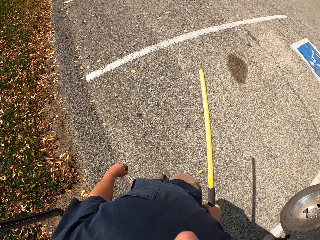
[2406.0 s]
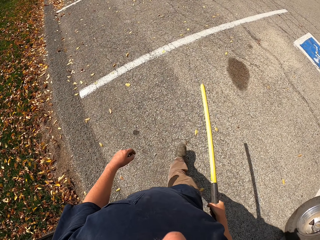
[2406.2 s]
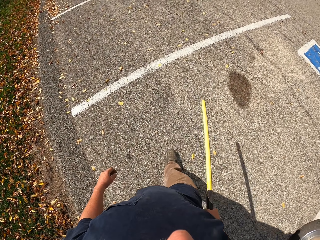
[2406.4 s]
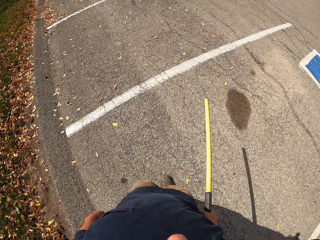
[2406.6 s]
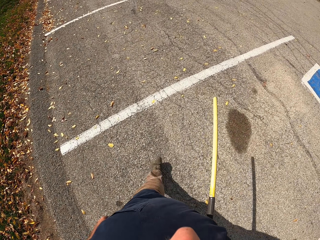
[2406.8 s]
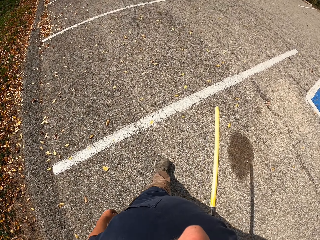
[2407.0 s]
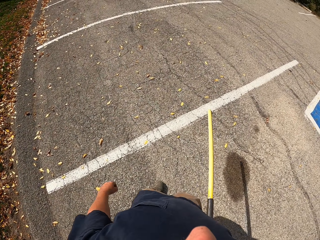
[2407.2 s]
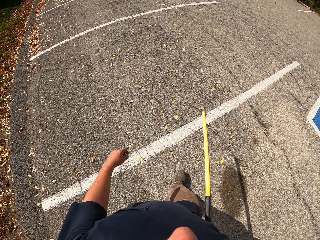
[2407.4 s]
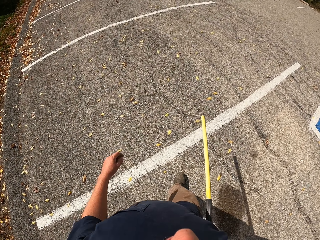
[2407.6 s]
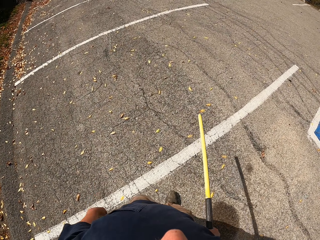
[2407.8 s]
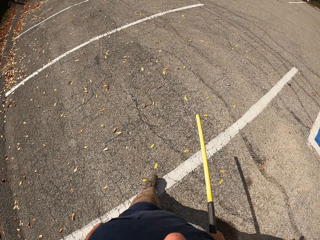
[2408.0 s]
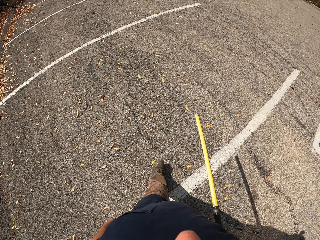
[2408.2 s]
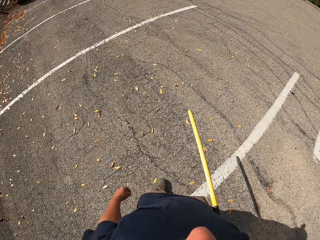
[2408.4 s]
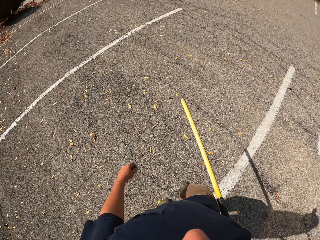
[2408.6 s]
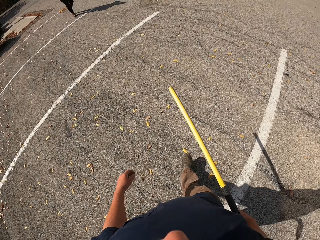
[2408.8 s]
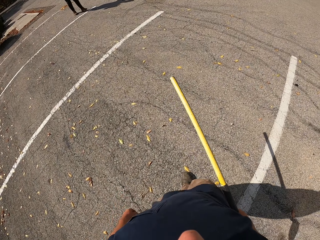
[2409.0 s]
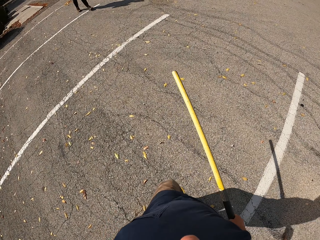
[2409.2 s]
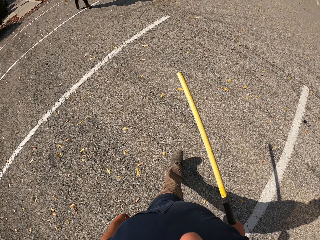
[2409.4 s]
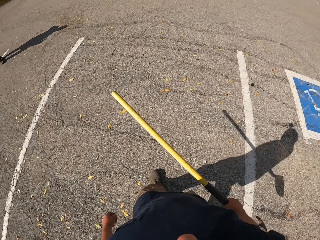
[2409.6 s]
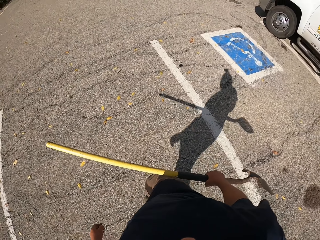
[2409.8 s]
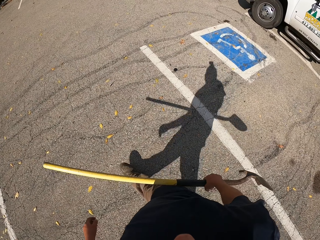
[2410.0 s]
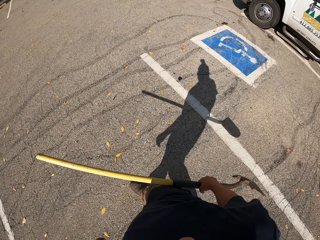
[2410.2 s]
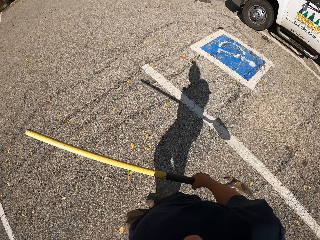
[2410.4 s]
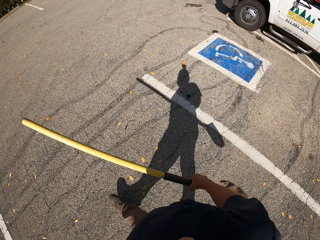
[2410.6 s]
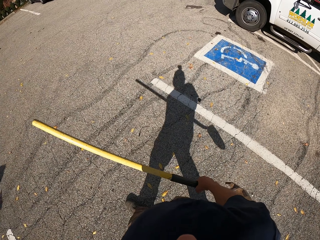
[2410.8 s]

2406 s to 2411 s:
The camera wearer walks on the road.

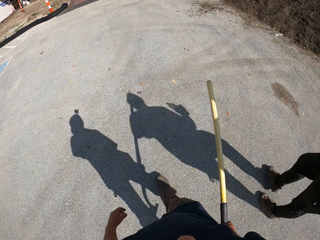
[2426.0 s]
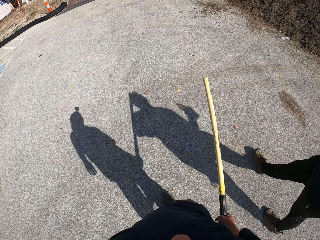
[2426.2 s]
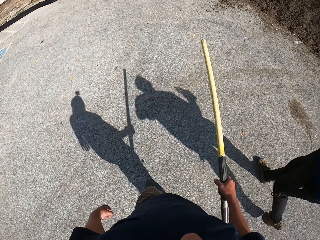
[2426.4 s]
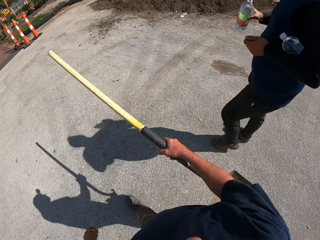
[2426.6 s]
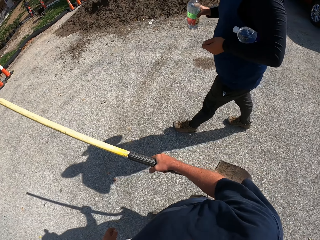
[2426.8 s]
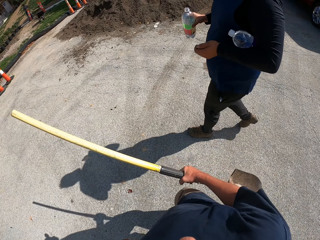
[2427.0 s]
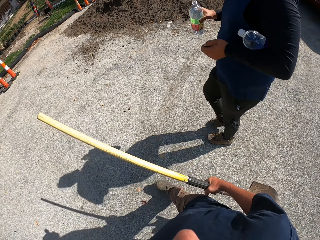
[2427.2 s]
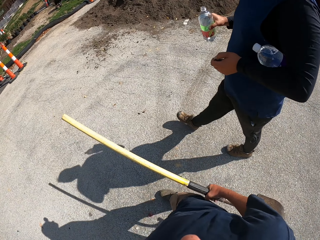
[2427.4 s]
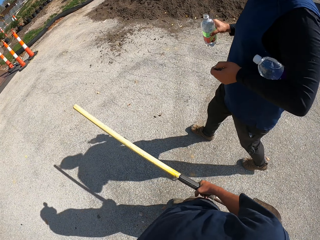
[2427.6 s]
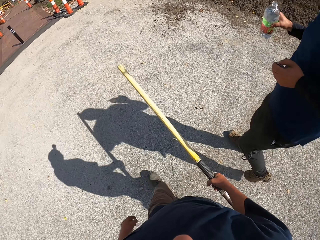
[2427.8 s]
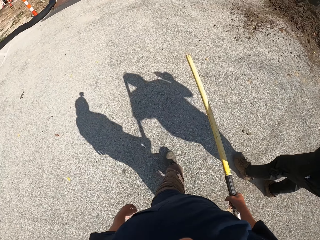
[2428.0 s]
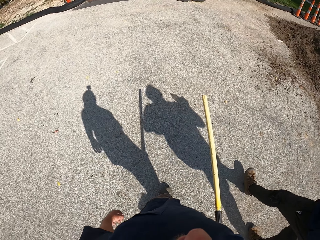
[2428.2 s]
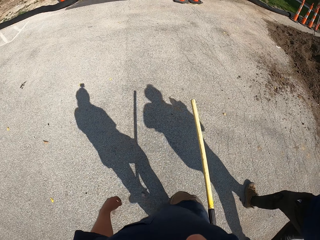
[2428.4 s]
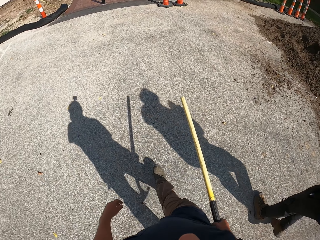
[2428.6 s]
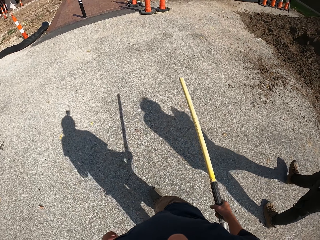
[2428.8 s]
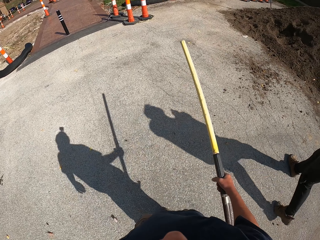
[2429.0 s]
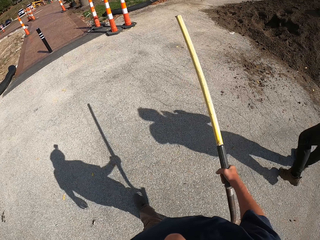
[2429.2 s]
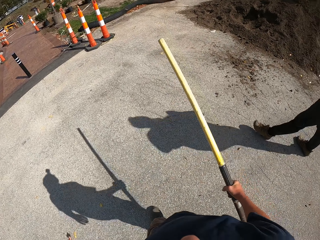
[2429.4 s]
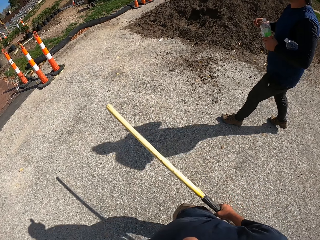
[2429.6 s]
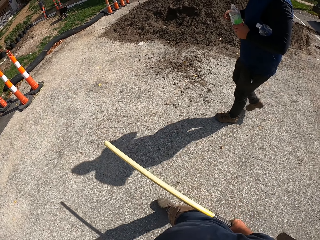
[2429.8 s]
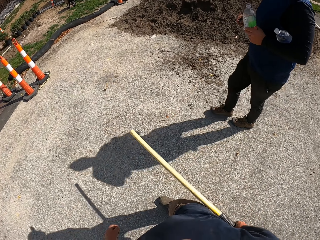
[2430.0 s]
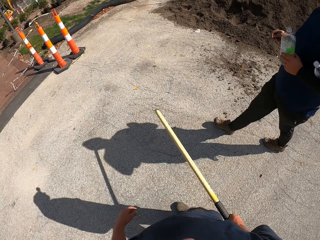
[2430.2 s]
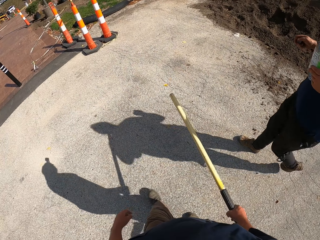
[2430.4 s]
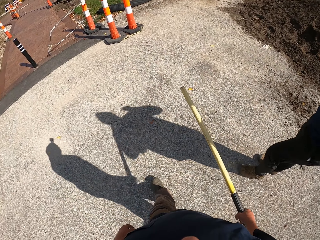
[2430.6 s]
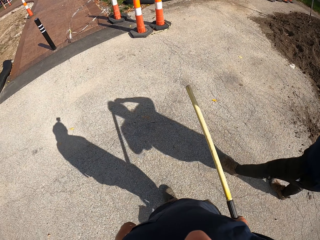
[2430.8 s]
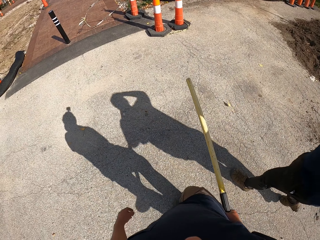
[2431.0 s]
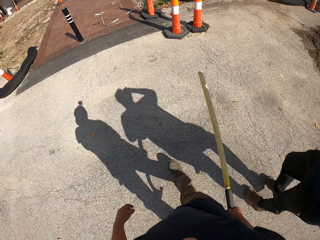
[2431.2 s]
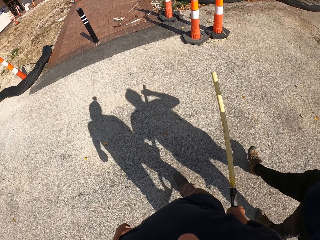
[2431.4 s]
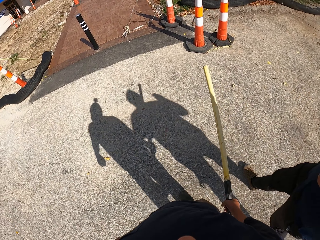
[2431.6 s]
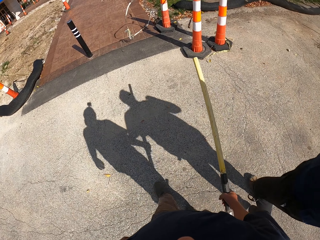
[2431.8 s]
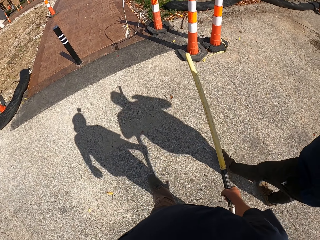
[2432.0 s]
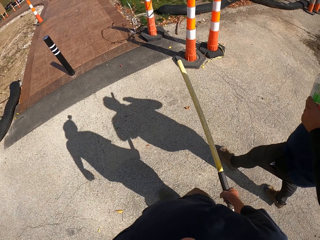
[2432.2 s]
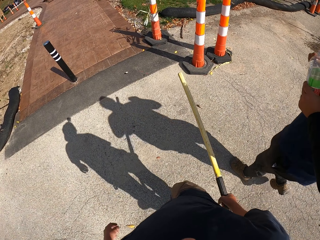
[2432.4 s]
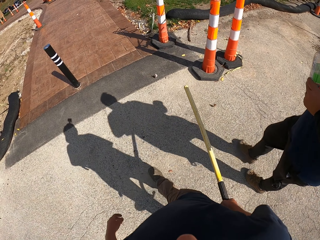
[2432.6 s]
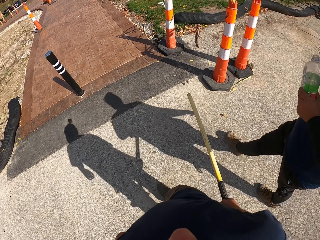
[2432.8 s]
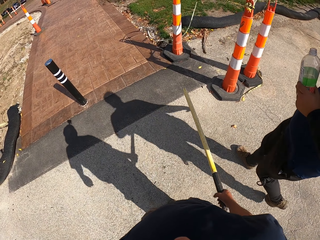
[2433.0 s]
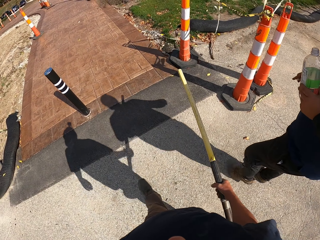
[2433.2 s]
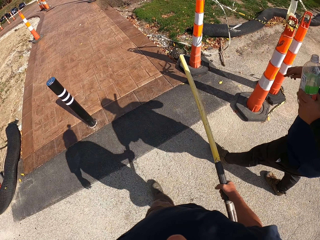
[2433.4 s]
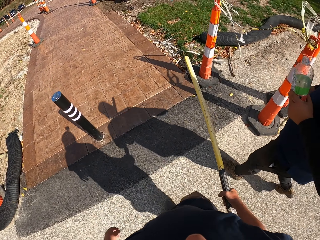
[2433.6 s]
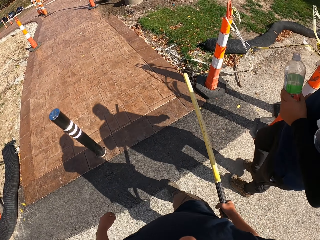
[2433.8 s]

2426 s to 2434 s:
The camera wearer converses with a man. They walk on the road.

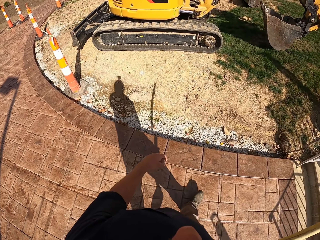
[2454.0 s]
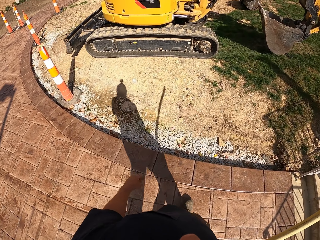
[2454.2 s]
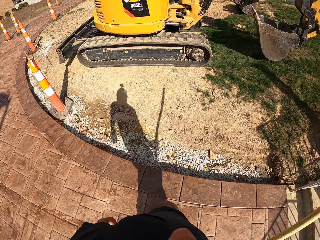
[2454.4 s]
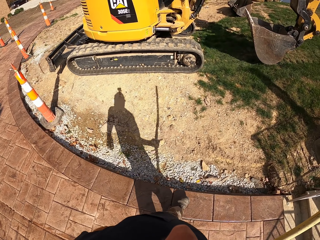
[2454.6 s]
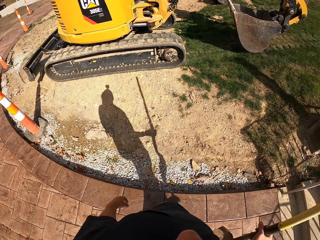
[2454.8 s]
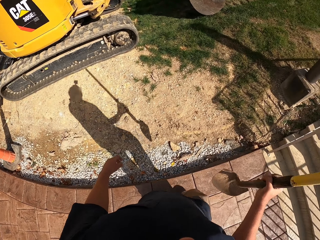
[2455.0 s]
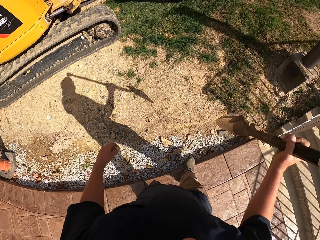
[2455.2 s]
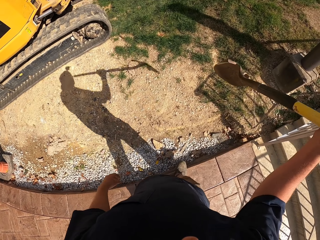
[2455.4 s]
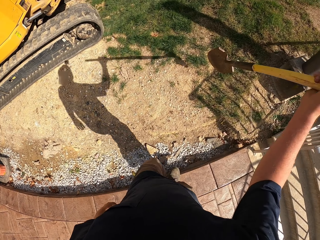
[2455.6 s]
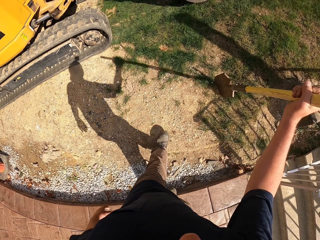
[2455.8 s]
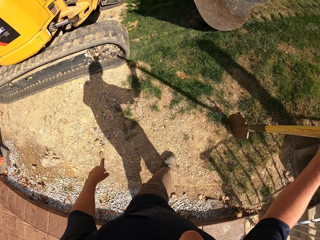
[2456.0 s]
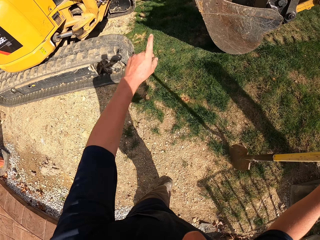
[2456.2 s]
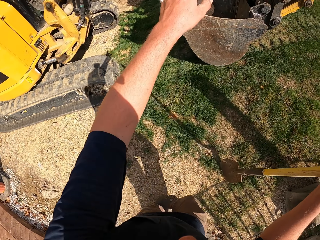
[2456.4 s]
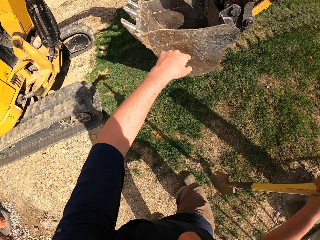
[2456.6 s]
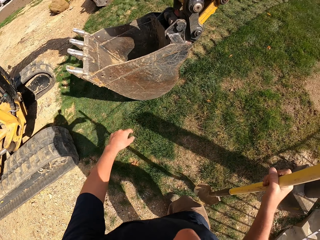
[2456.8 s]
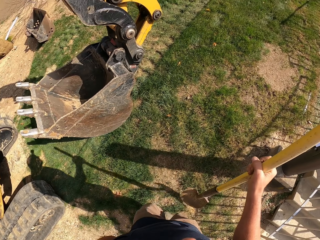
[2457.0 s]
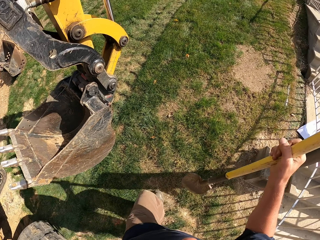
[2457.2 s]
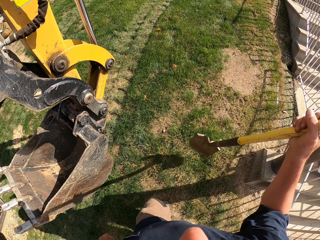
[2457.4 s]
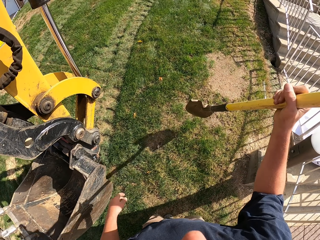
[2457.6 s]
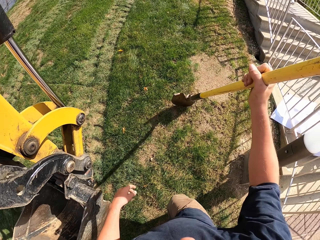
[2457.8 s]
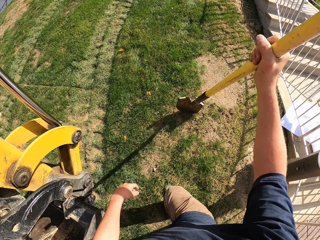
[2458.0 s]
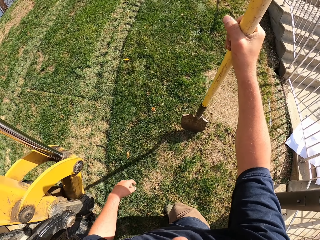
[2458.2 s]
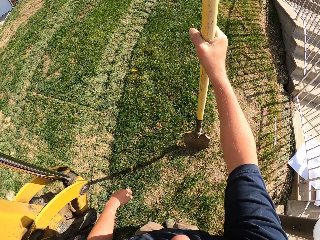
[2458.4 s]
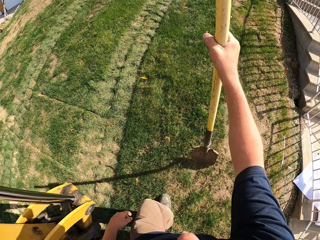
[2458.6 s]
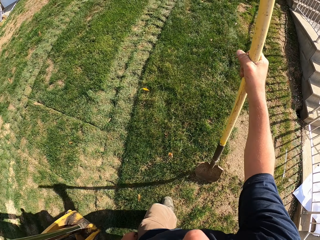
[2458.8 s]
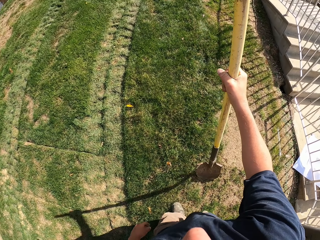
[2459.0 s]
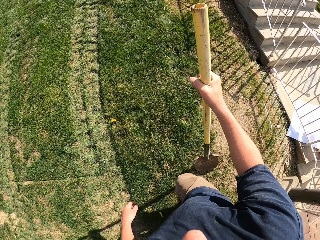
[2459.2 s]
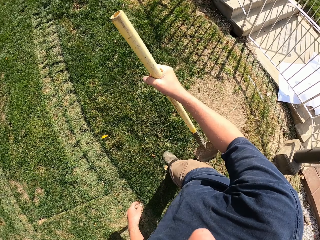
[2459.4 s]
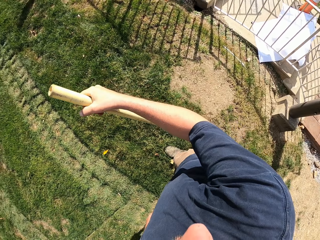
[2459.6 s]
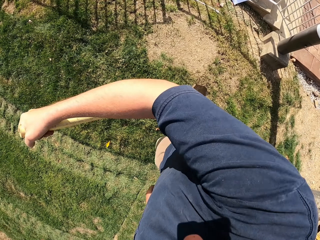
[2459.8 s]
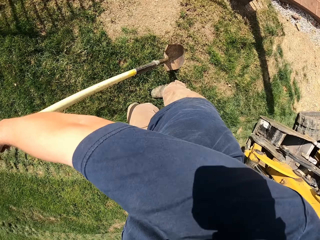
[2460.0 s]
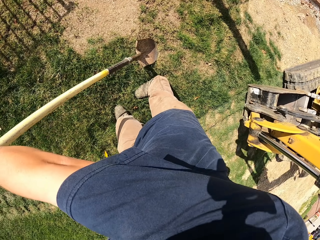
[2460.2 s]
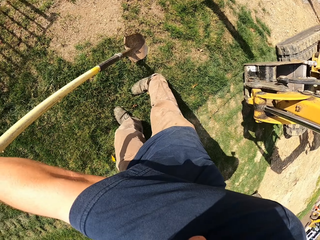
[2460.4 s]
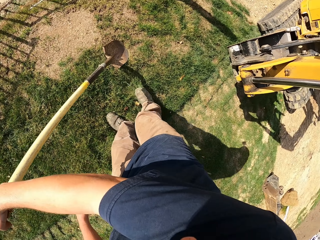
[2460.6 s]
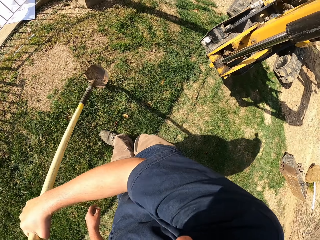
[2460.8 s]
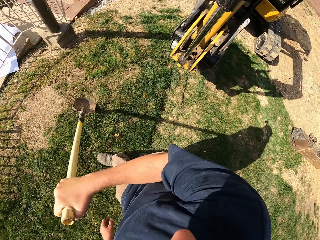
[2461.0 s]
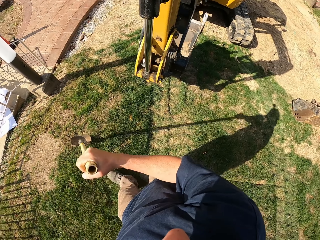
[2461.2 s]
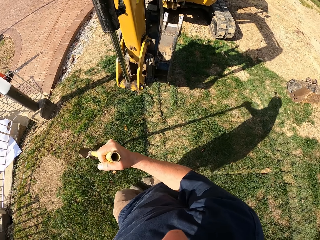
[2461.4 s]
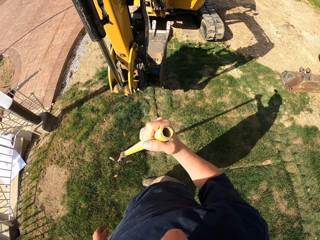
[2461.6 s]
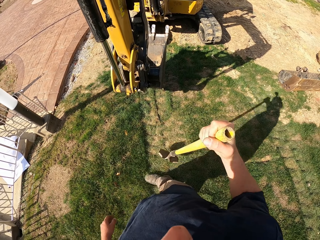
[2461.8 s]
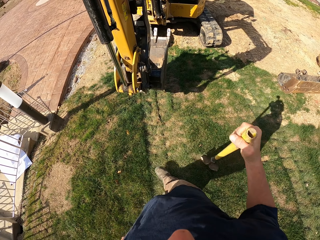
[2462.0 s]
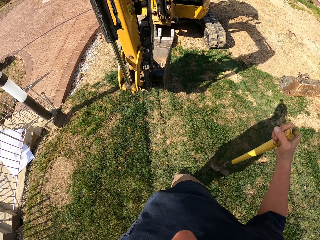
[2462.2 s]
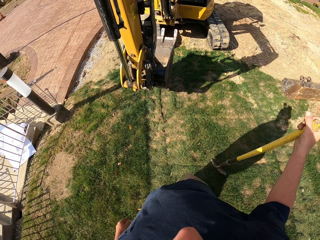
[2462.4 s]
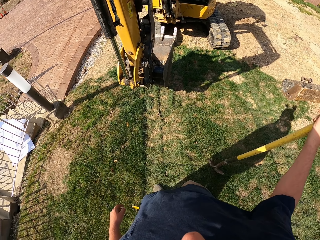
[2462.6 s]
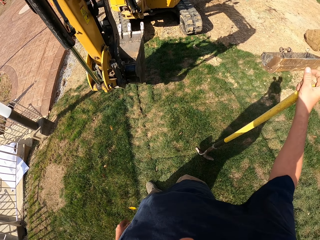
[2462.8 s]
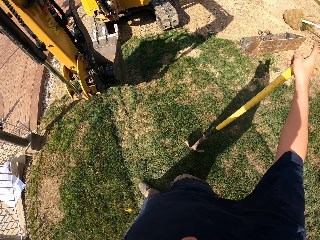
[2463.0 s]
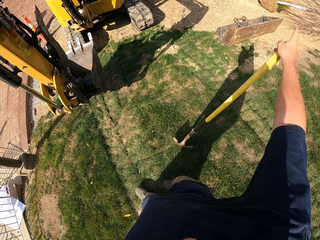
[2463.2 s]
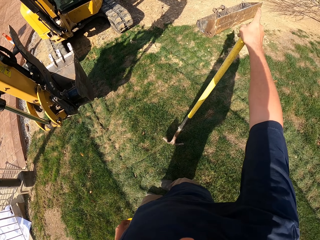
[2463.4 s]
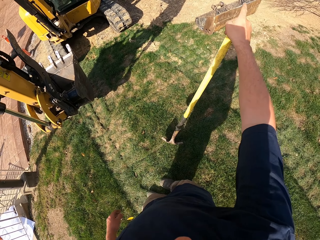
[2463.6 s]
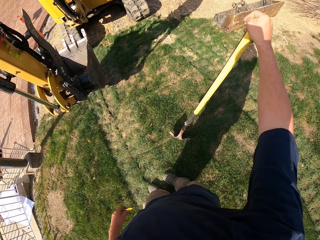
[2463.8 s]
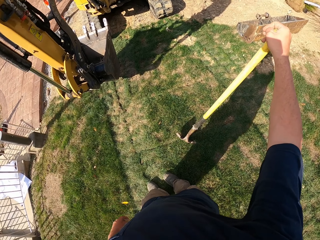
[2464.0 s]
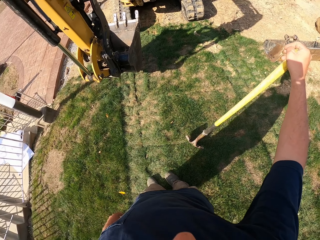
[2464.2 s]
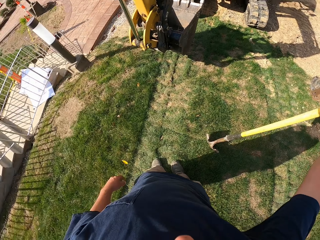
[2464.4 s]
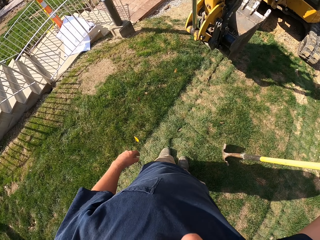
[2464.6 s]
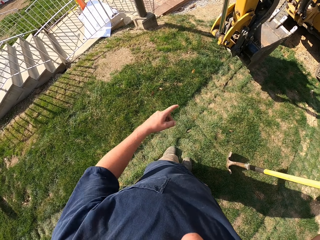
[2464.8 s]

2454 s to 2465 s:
The camera wearer hits the shovel on the ground. They drop the shovel, point out and walk. They drop the shovel. They walk. They look around.
